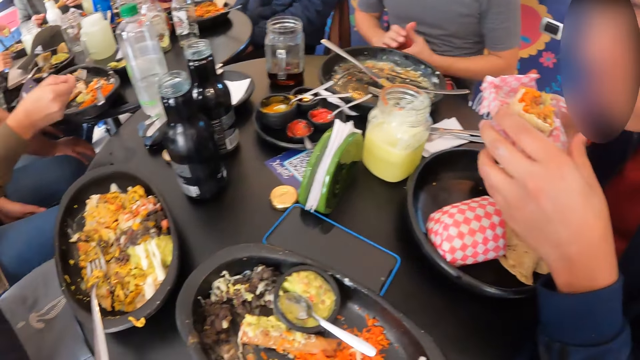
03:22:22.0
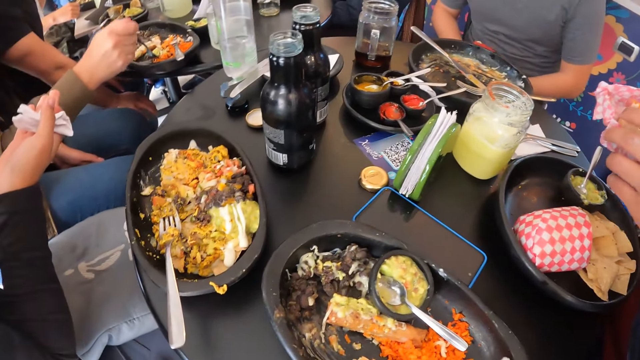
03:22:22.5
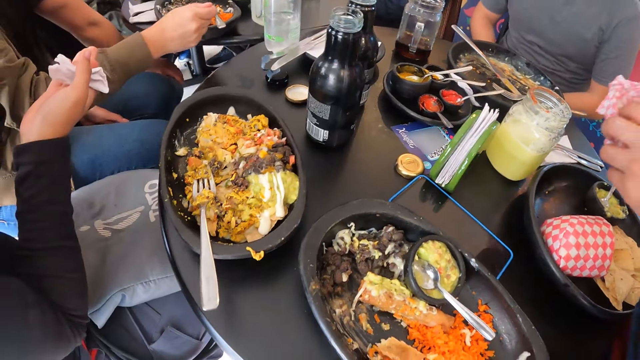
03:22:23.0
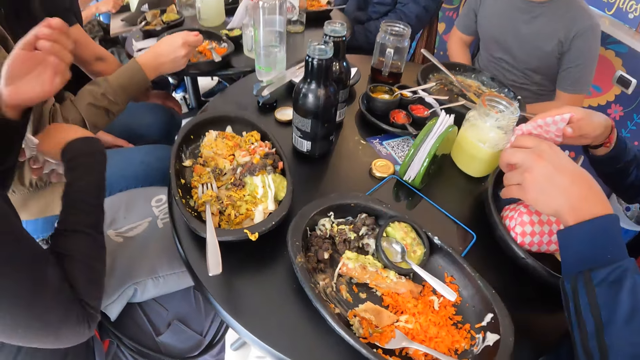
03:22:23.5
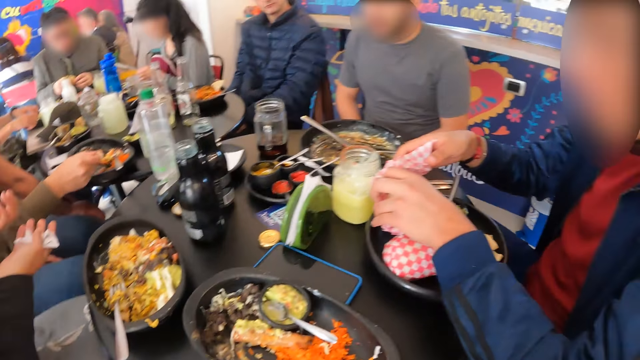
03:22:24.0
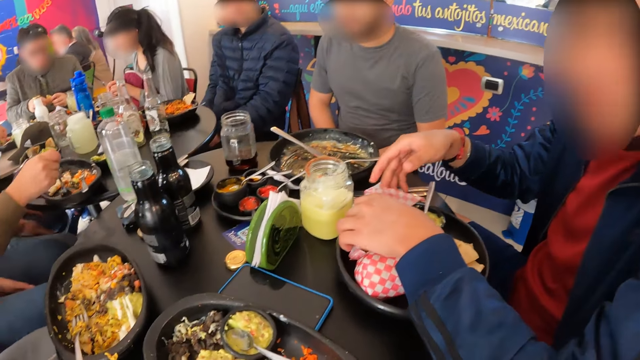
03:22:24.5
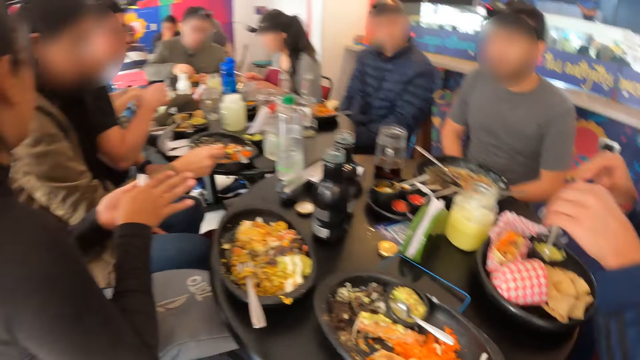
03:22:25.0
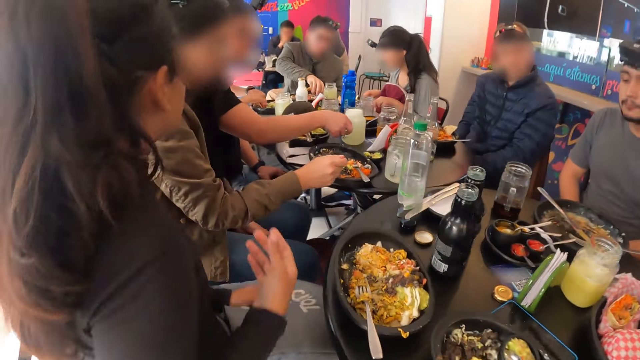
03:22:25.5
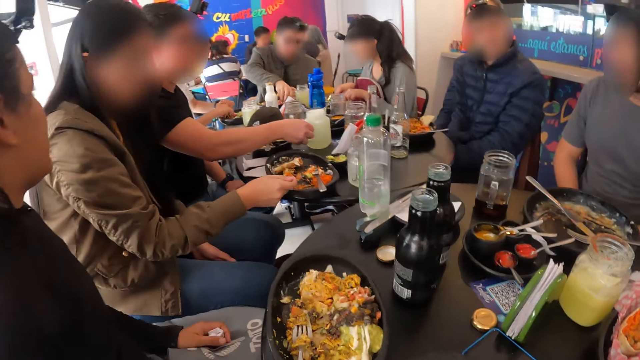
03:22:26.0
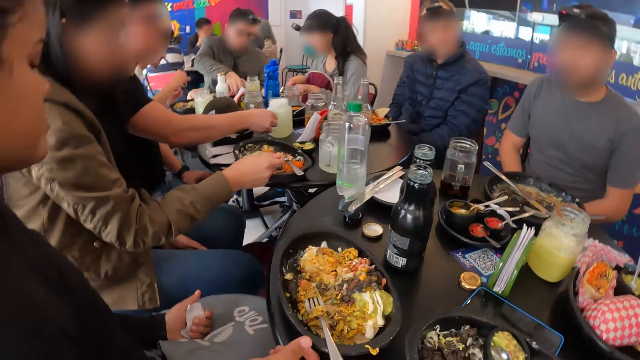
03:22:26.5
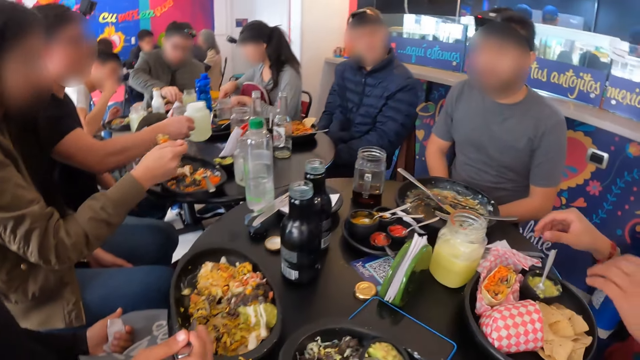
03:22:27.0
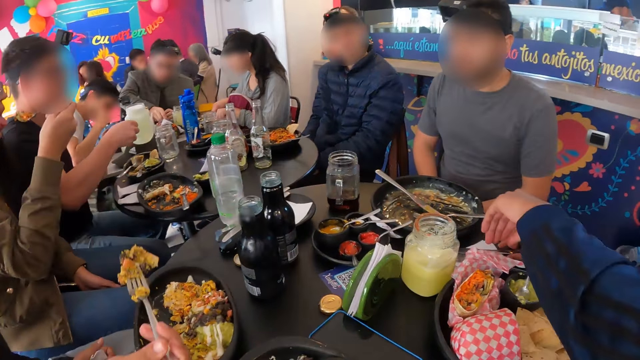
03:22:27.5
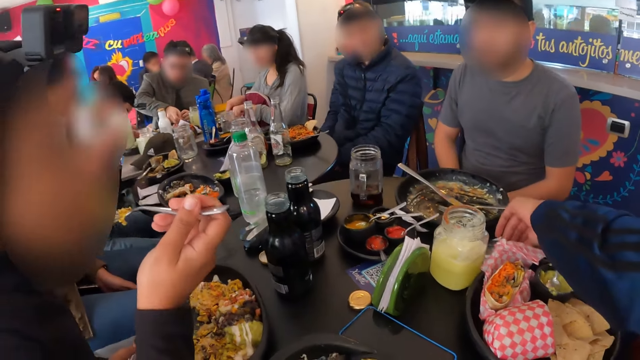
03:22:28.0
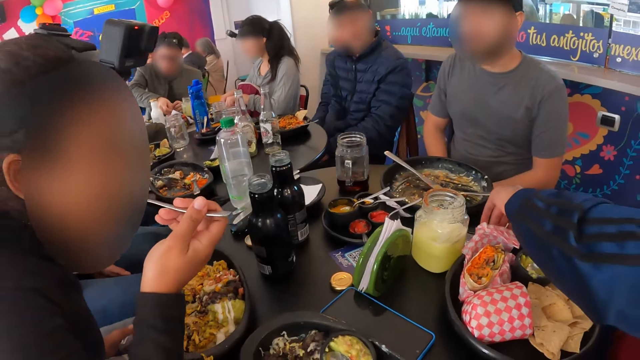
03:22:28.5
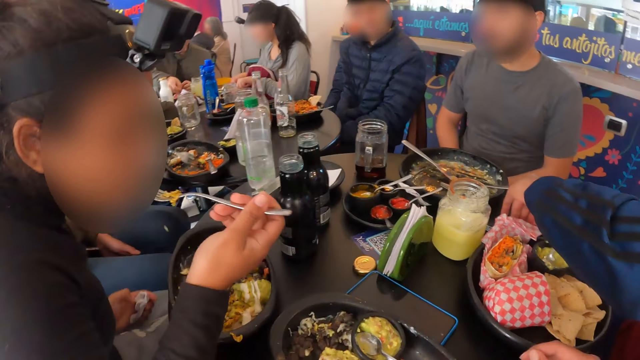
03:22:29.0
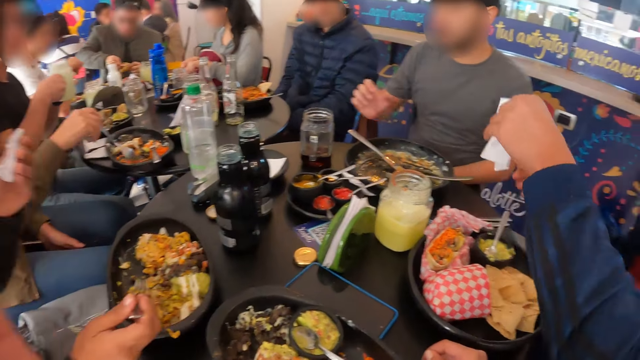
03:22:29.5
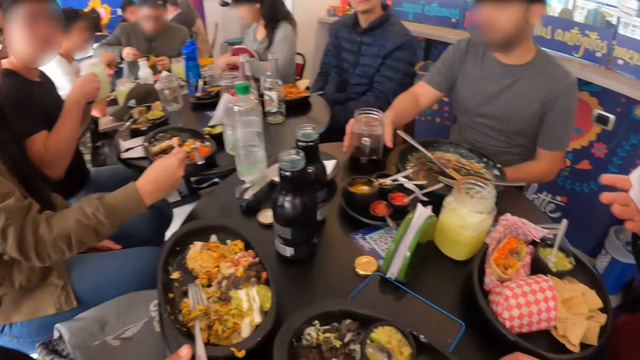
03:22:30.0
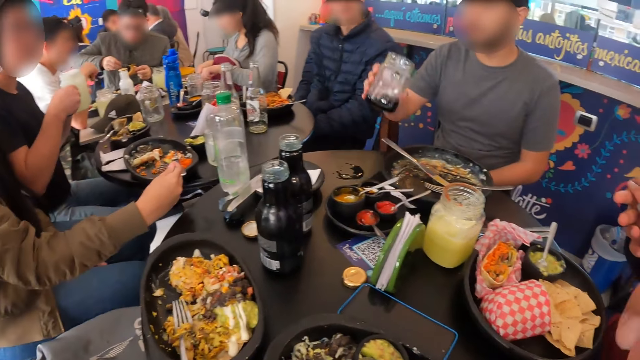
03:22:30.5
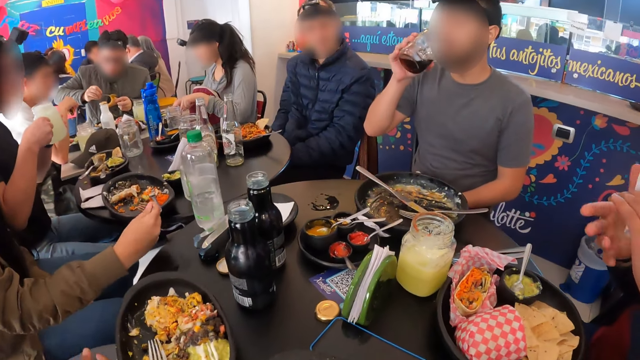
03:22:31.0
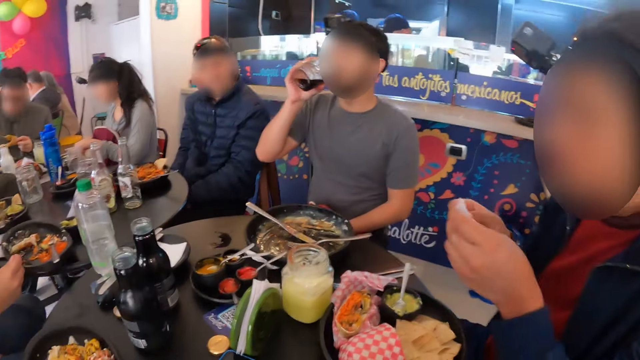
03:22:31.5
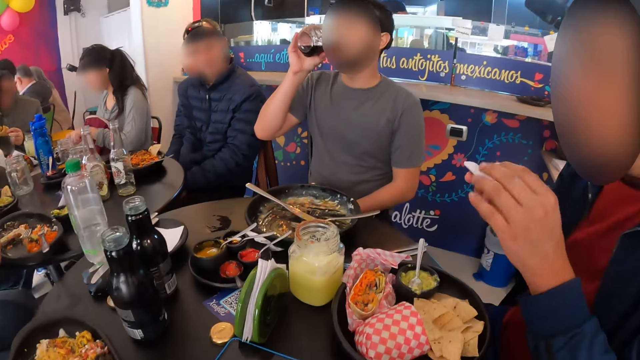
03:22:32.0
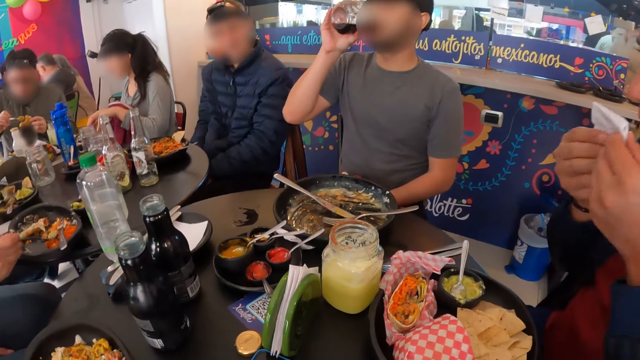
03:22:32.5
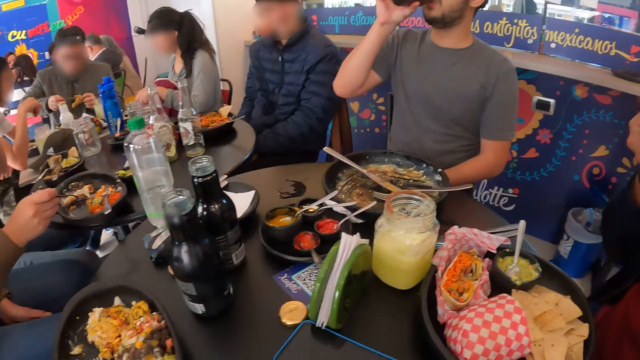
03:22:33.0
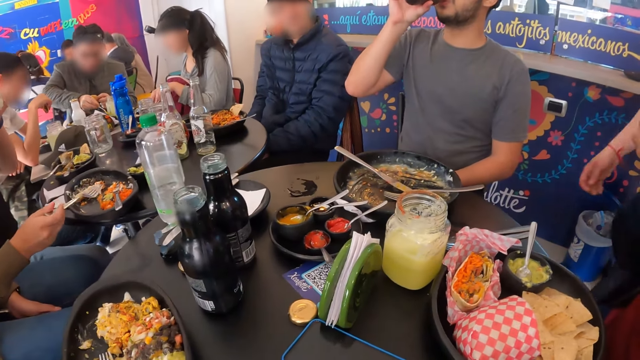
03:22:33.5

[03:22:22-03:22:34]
A man drops the burger in the plate with his left hand. Another man picks up the glass cup from the table with his right hand. The first man picks up a serviette paper from the table with his left hand. A third man picks up the glass cup from the table with his right hand and drinks from the glass cup in his right hand.

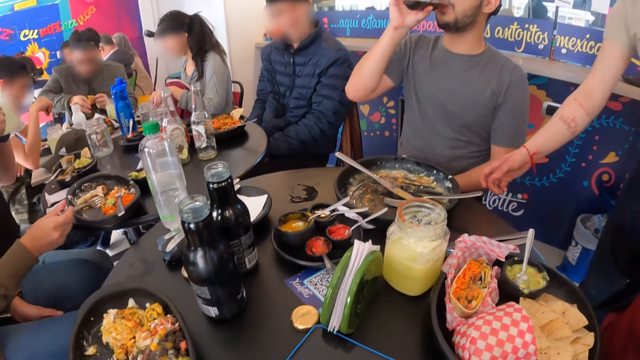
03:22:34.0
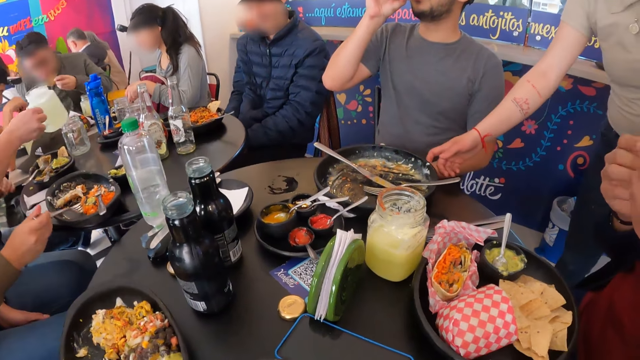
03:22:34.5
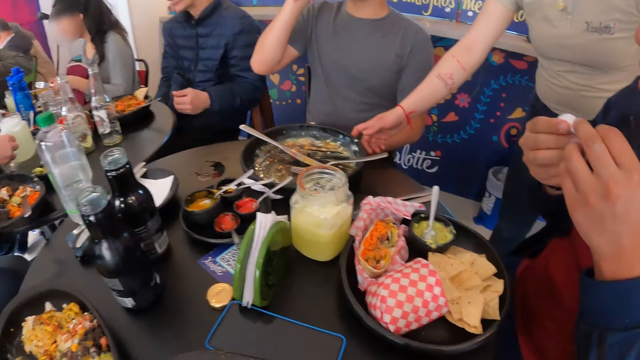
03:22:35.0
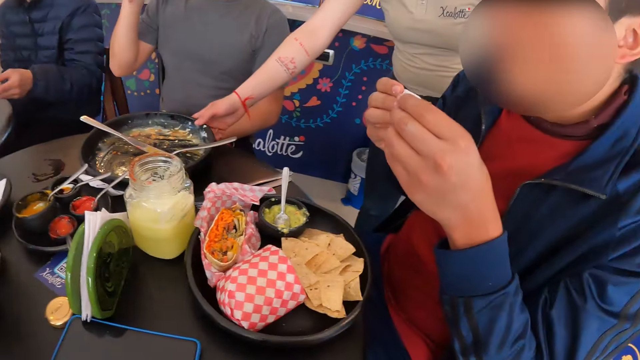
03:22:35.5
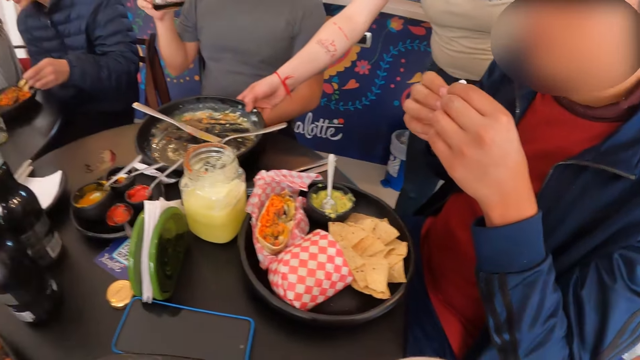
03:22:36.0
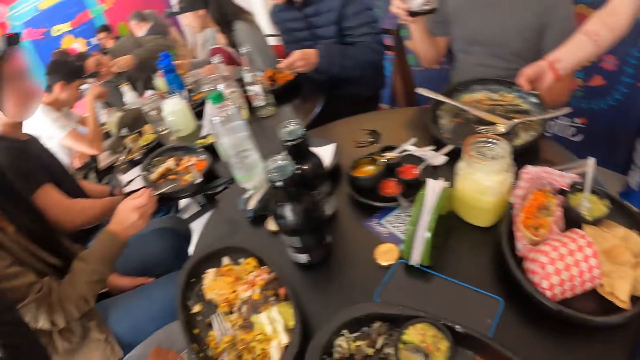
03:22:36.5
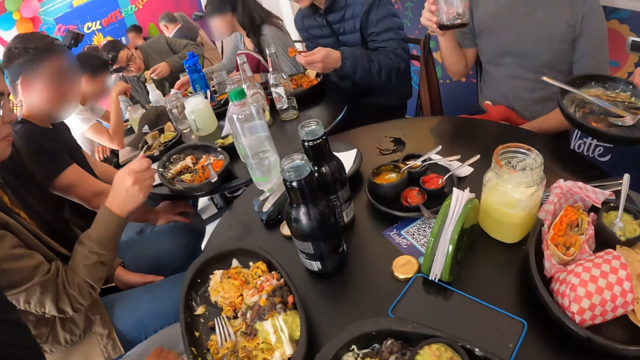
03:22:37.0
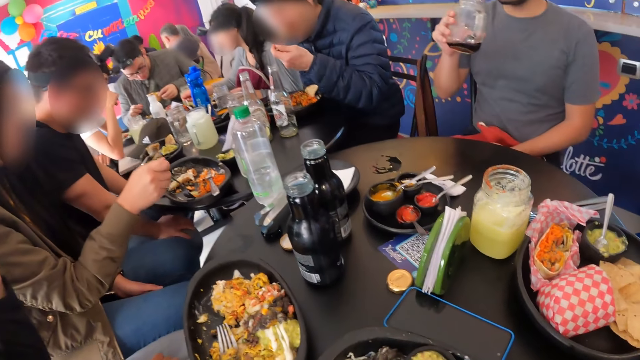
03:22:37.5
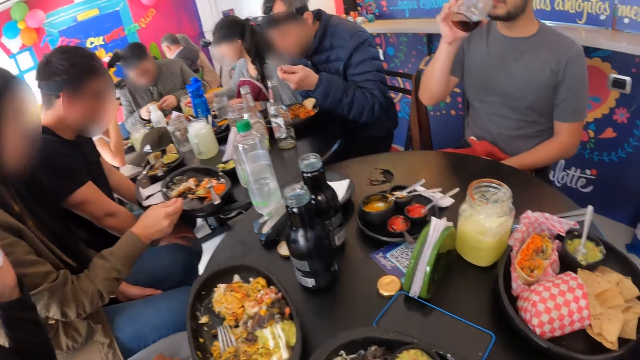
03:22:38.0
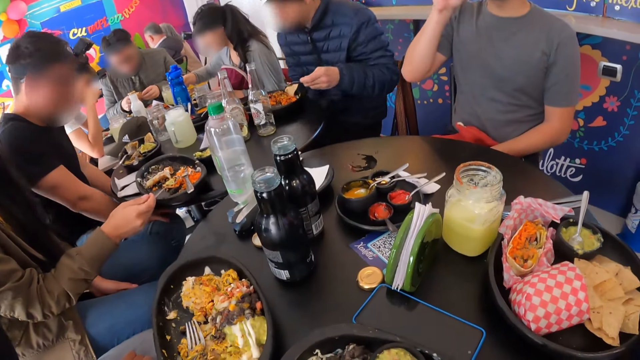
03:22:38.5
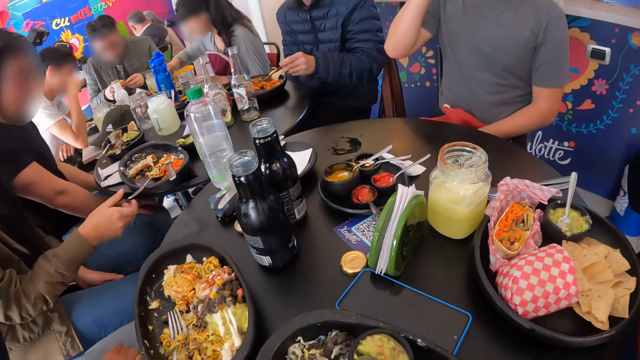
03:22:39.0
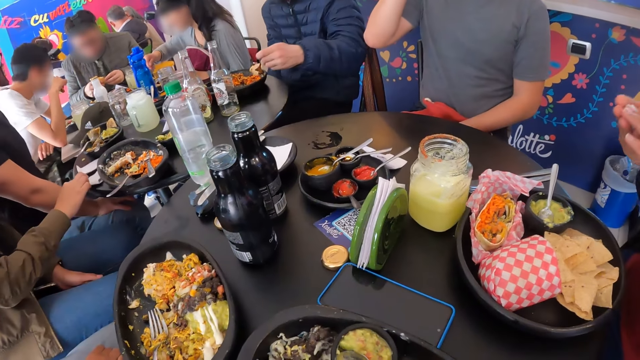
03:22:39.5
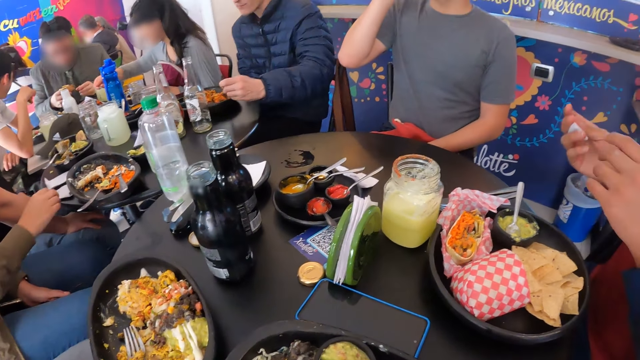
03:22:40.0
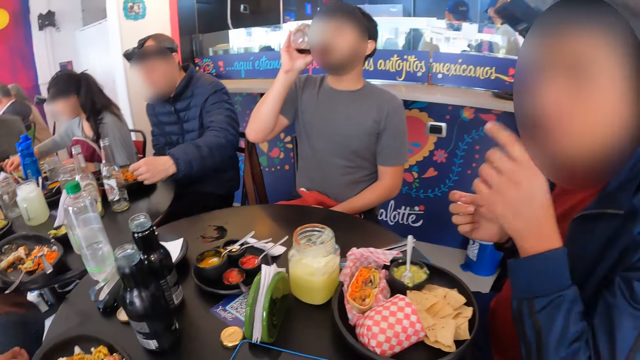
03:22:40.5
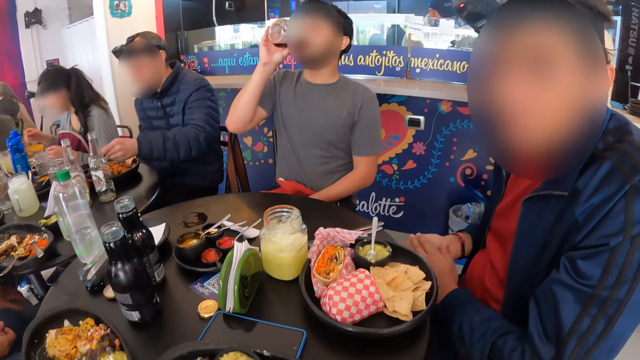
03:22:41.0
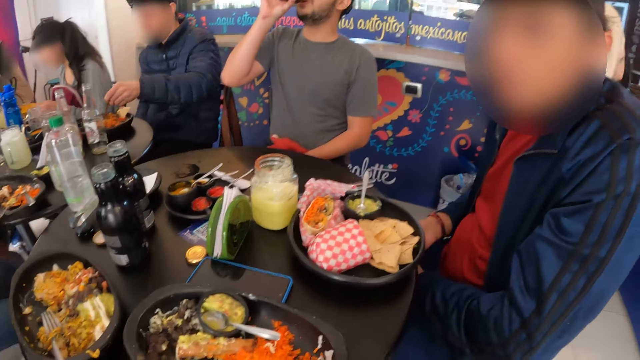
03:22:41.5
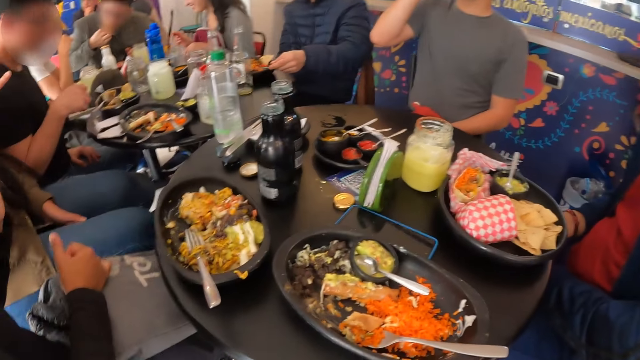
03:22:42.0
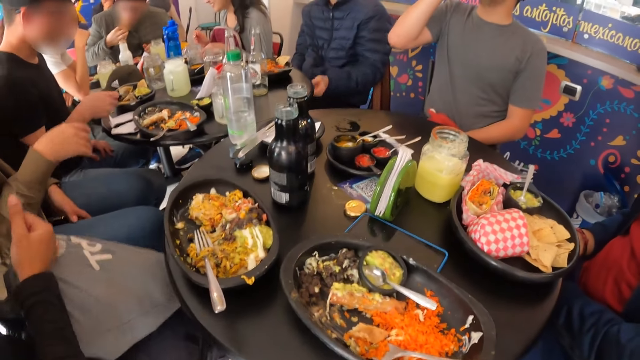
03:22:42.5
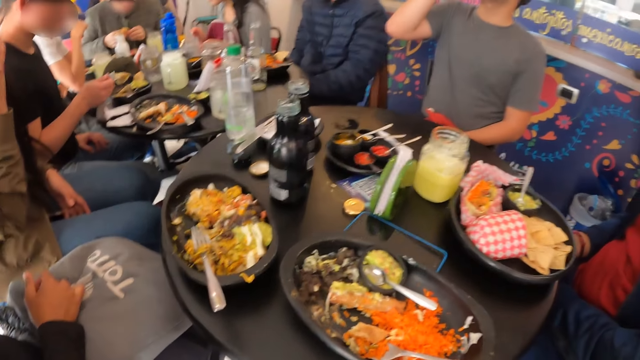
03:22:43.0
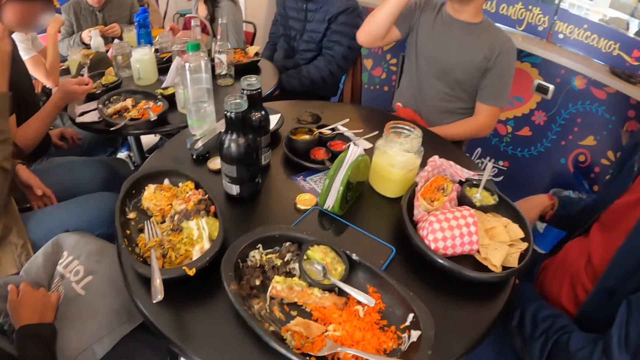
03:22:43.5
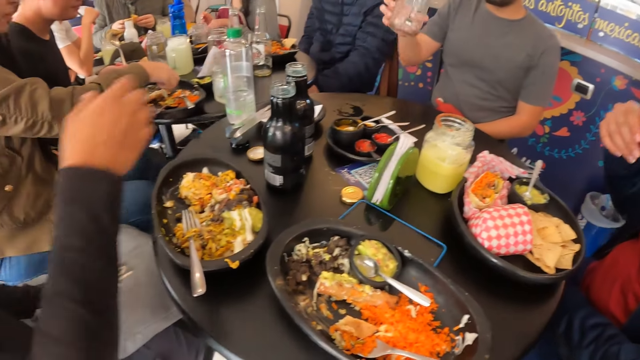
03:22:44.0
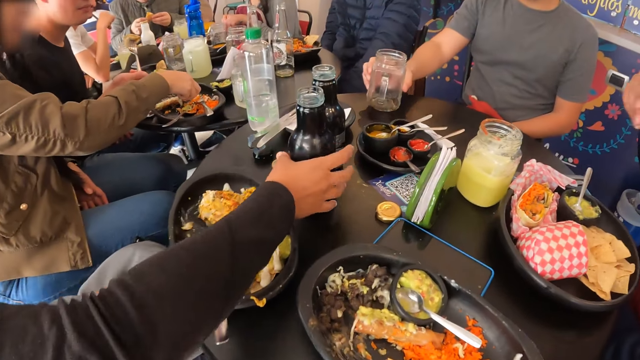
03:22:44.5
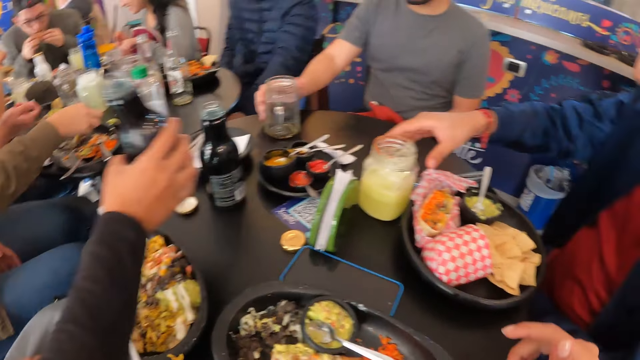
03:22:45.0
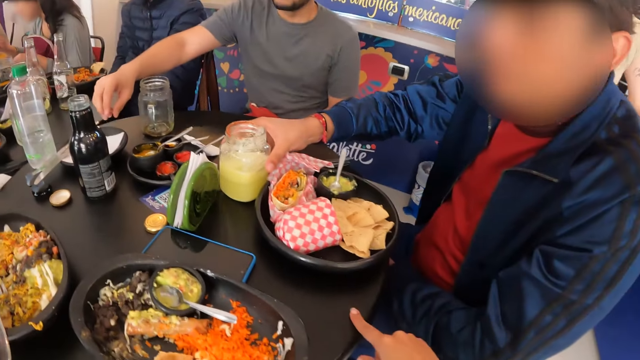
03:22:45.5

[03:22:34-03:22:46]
A waiter picks up the plate from the table with her right hand. A man drops the glass cup on the table with his right hand. A woman picks up the water bottle from the table with her right hand.
